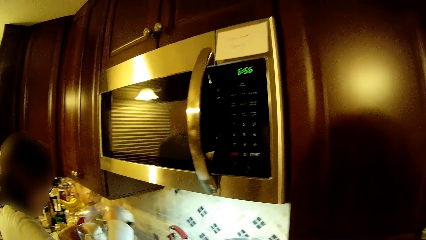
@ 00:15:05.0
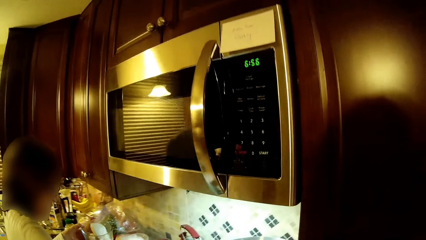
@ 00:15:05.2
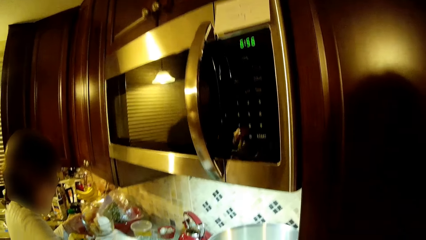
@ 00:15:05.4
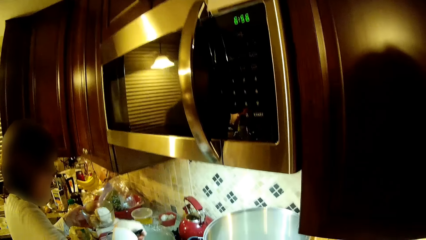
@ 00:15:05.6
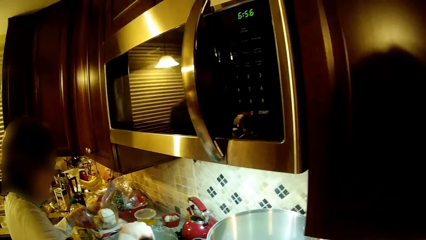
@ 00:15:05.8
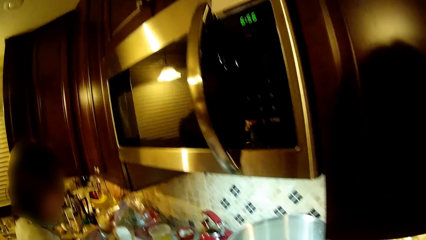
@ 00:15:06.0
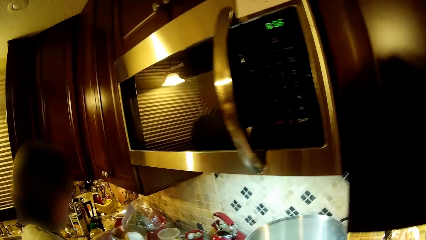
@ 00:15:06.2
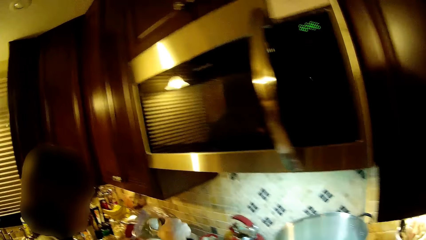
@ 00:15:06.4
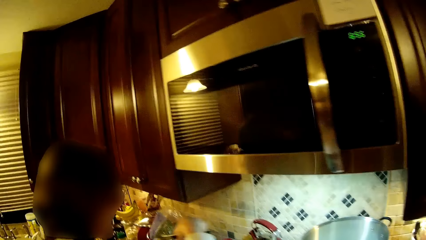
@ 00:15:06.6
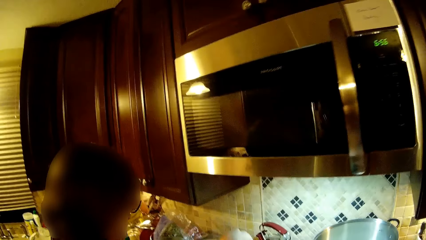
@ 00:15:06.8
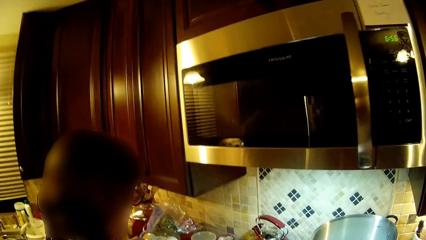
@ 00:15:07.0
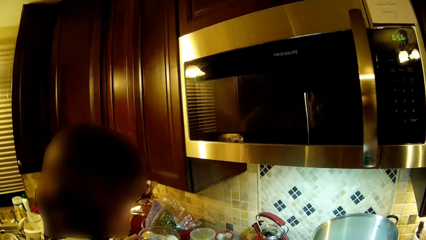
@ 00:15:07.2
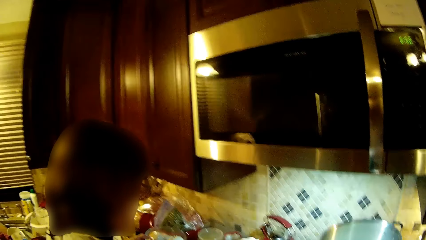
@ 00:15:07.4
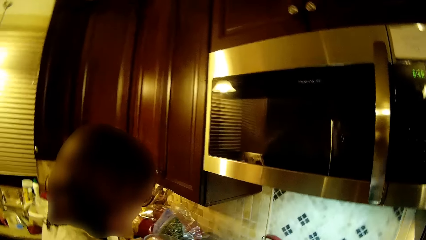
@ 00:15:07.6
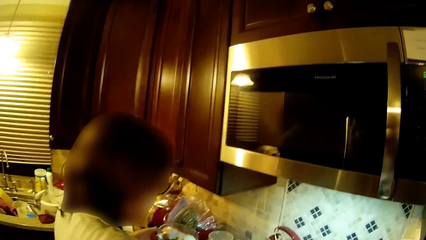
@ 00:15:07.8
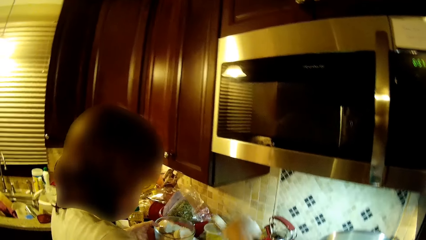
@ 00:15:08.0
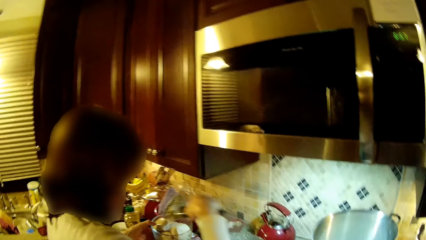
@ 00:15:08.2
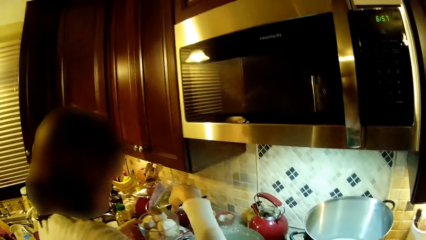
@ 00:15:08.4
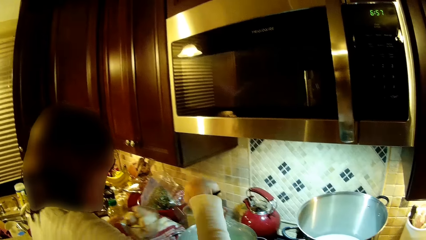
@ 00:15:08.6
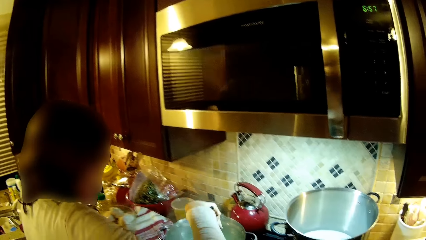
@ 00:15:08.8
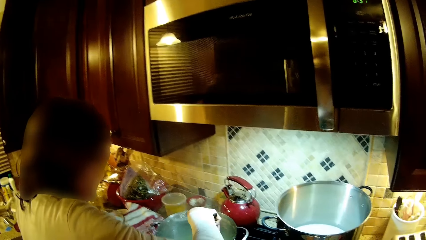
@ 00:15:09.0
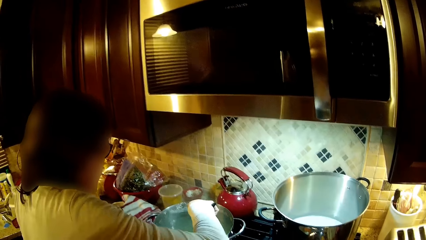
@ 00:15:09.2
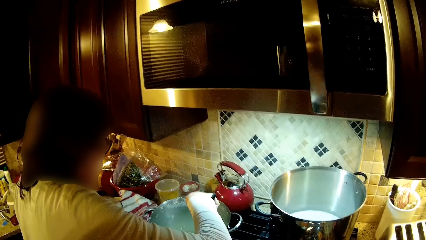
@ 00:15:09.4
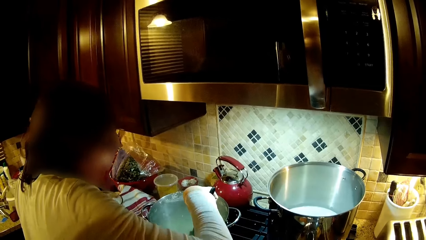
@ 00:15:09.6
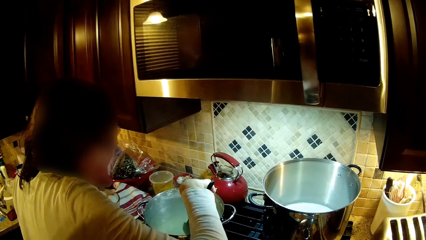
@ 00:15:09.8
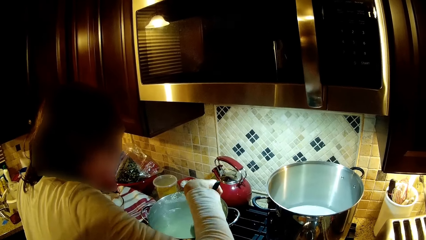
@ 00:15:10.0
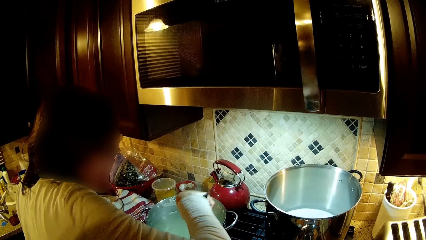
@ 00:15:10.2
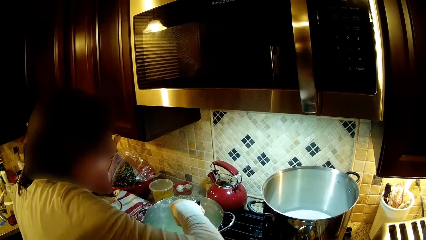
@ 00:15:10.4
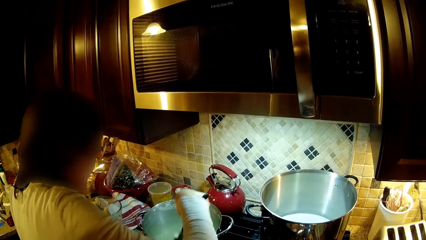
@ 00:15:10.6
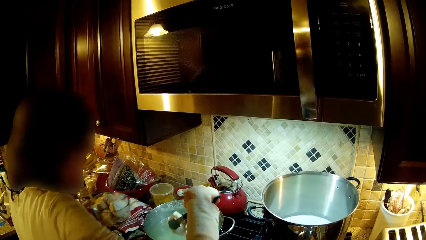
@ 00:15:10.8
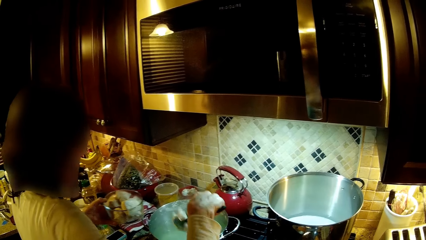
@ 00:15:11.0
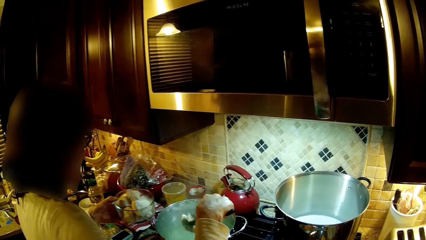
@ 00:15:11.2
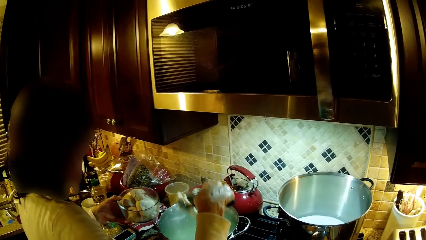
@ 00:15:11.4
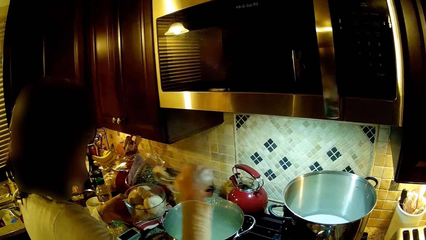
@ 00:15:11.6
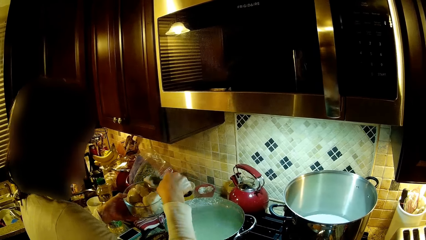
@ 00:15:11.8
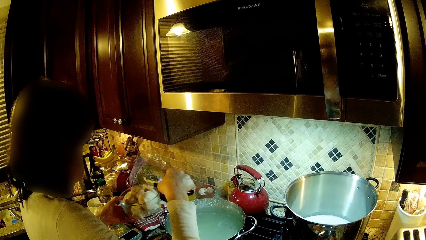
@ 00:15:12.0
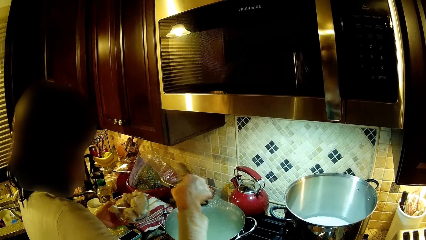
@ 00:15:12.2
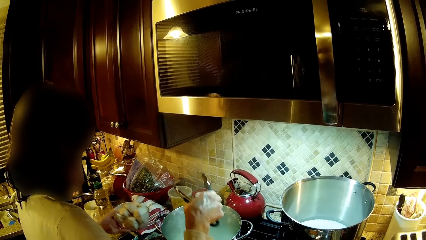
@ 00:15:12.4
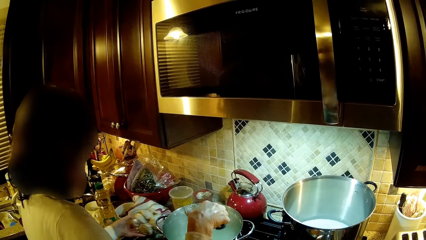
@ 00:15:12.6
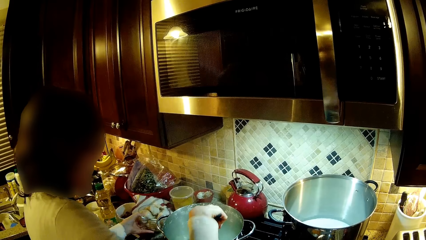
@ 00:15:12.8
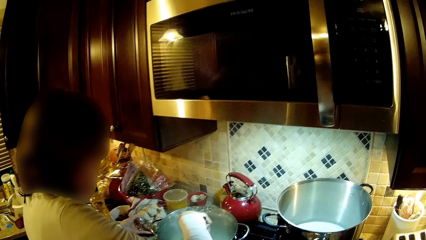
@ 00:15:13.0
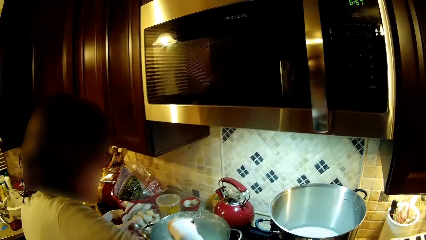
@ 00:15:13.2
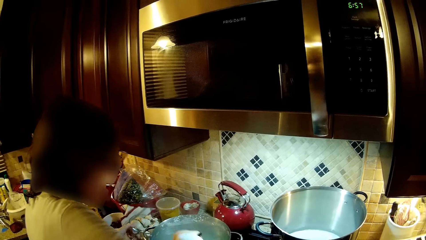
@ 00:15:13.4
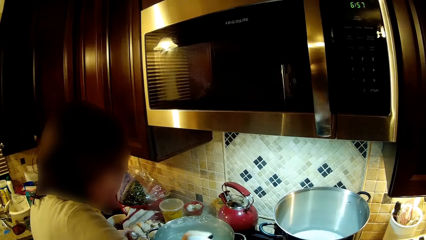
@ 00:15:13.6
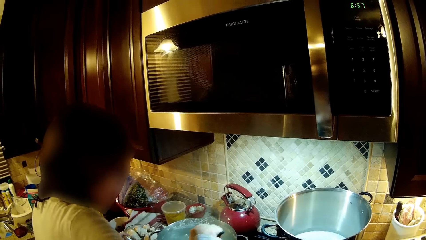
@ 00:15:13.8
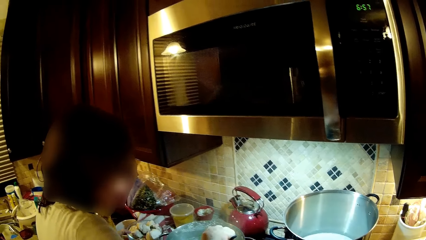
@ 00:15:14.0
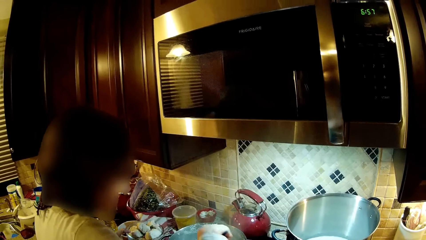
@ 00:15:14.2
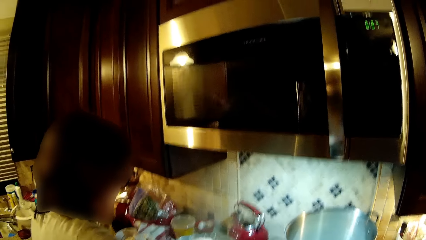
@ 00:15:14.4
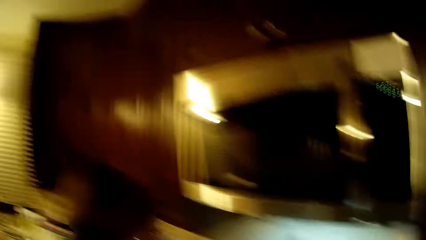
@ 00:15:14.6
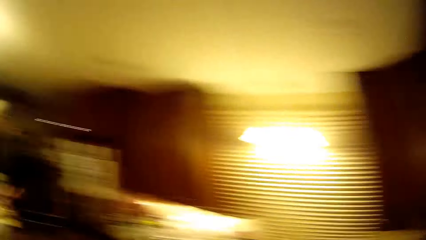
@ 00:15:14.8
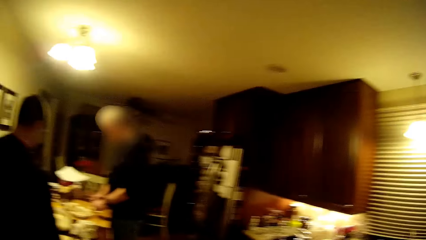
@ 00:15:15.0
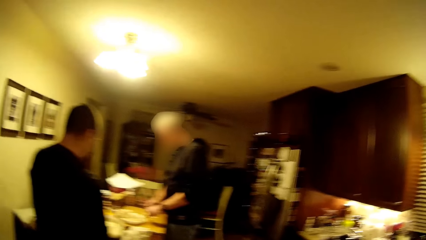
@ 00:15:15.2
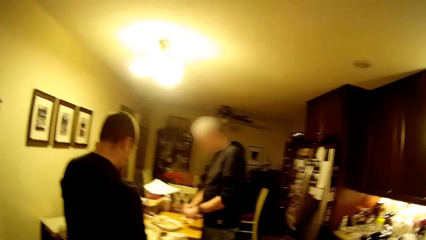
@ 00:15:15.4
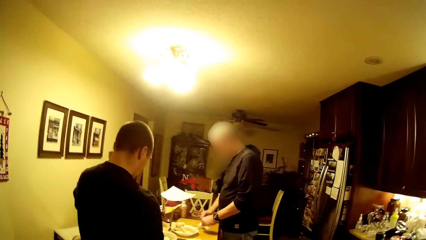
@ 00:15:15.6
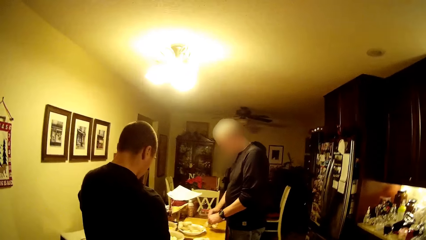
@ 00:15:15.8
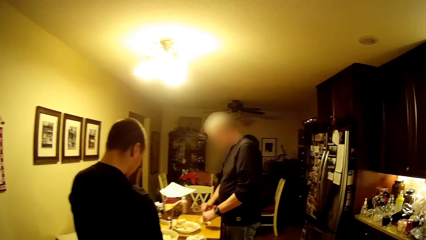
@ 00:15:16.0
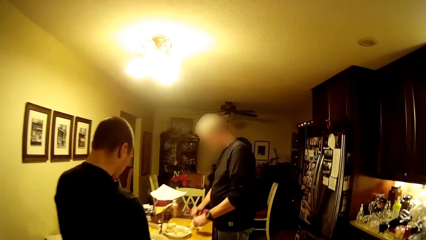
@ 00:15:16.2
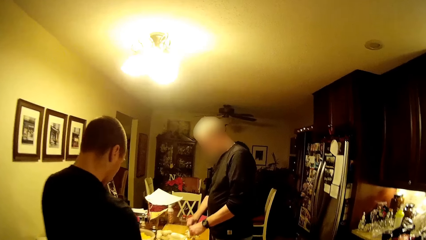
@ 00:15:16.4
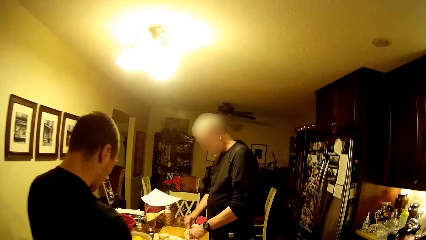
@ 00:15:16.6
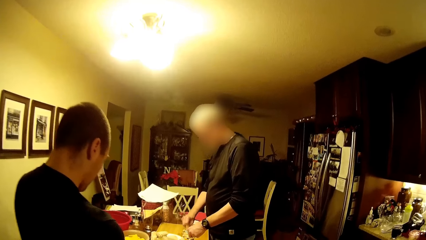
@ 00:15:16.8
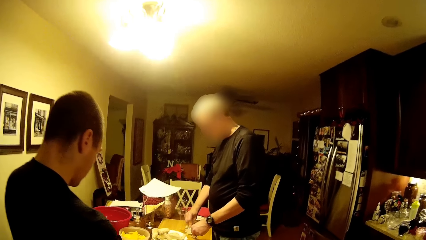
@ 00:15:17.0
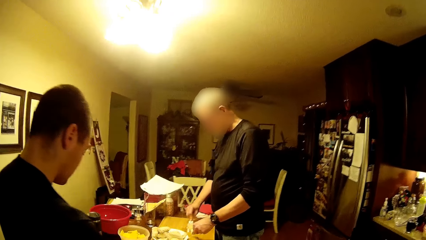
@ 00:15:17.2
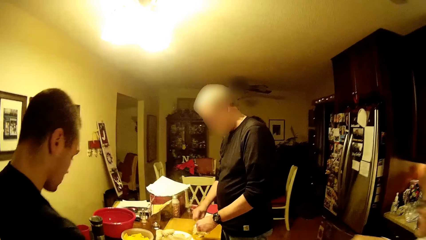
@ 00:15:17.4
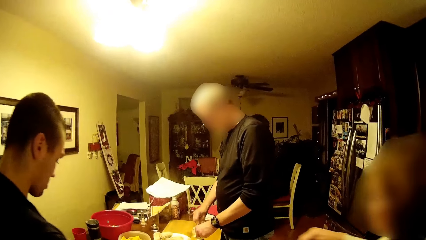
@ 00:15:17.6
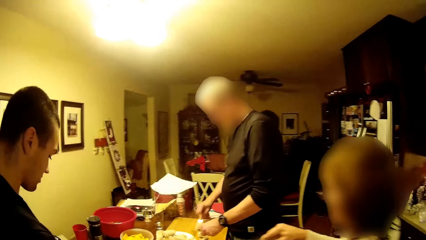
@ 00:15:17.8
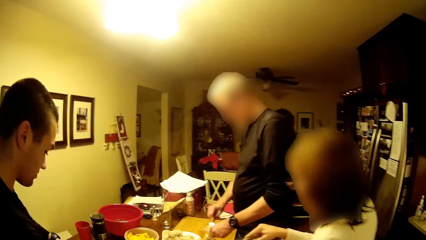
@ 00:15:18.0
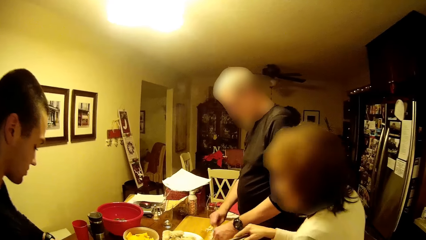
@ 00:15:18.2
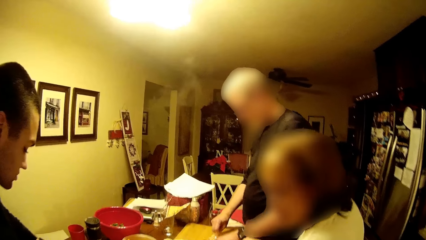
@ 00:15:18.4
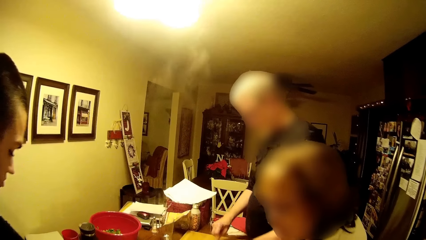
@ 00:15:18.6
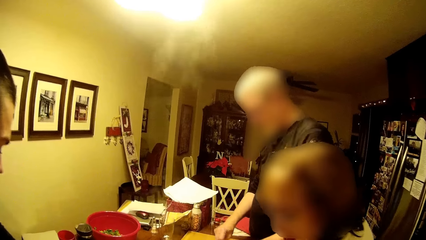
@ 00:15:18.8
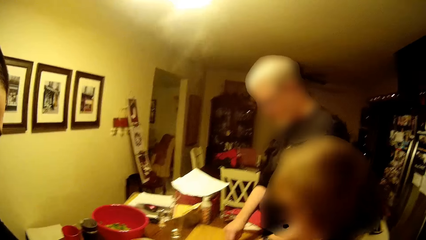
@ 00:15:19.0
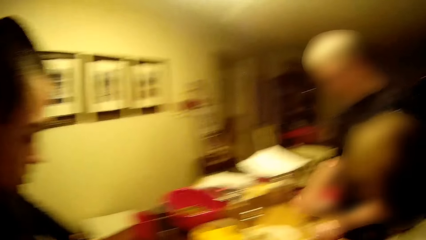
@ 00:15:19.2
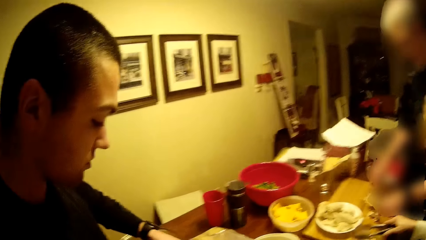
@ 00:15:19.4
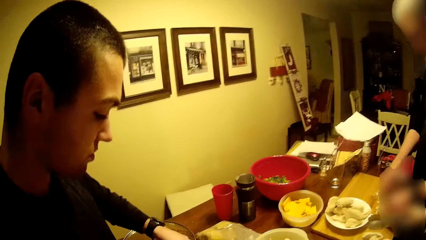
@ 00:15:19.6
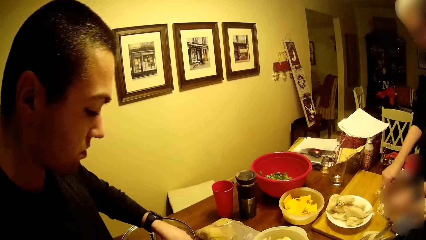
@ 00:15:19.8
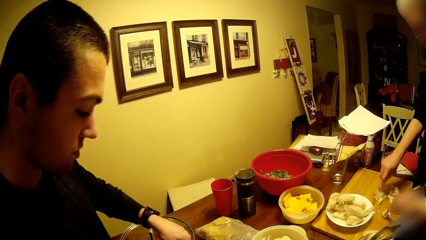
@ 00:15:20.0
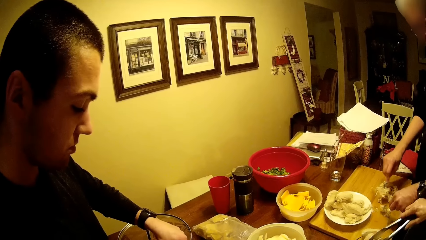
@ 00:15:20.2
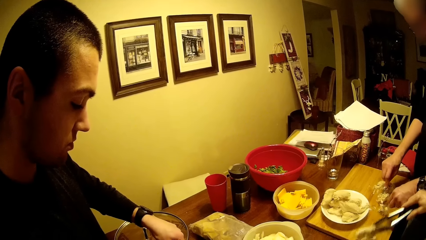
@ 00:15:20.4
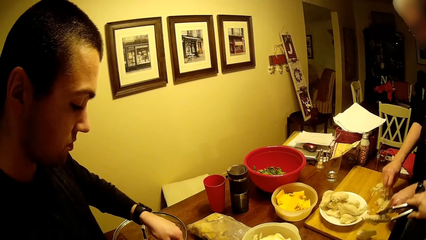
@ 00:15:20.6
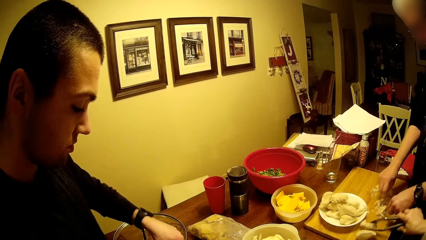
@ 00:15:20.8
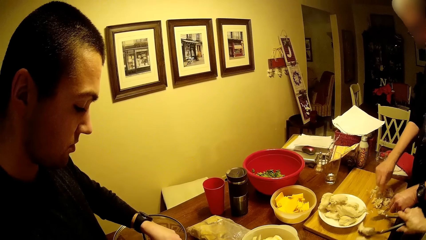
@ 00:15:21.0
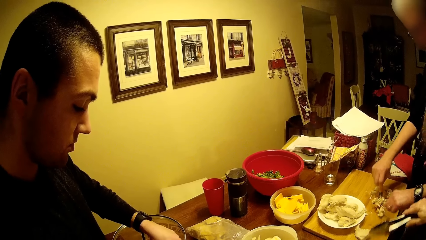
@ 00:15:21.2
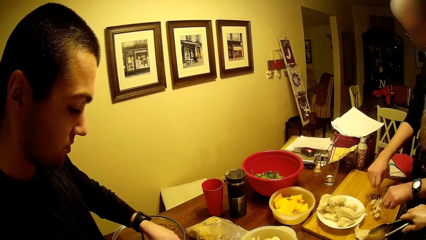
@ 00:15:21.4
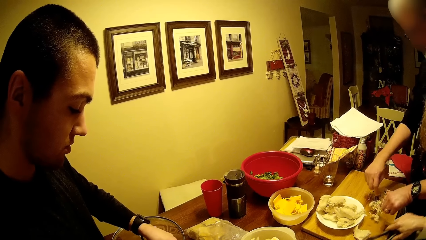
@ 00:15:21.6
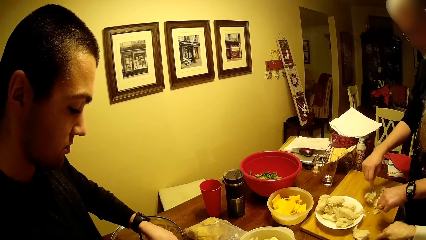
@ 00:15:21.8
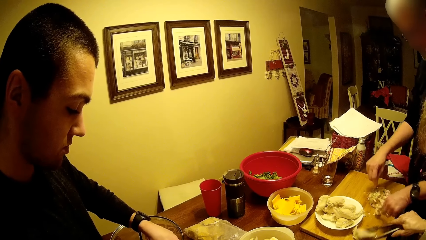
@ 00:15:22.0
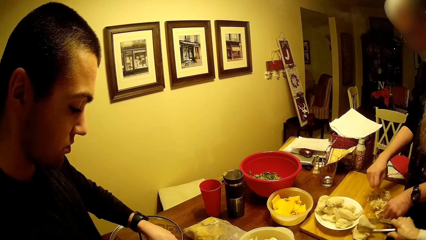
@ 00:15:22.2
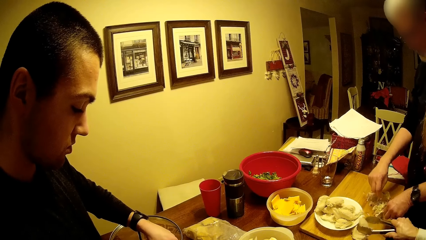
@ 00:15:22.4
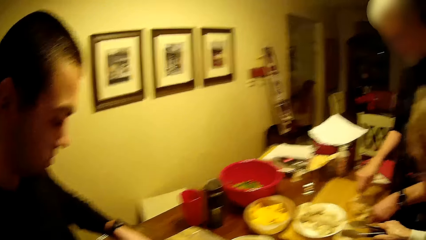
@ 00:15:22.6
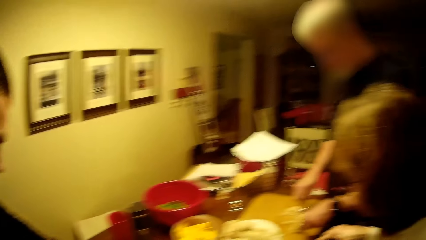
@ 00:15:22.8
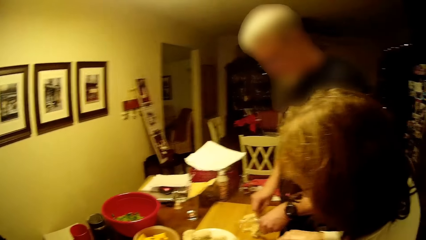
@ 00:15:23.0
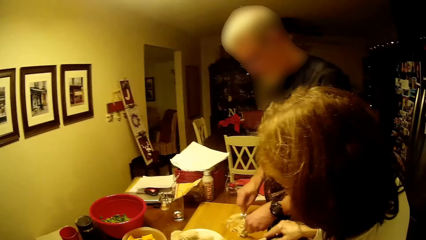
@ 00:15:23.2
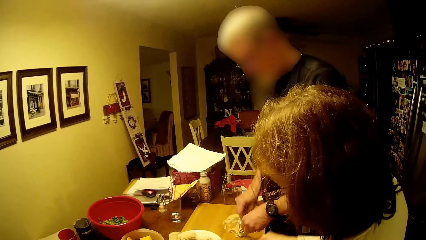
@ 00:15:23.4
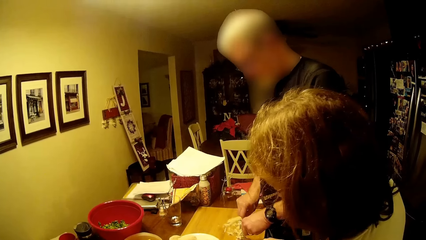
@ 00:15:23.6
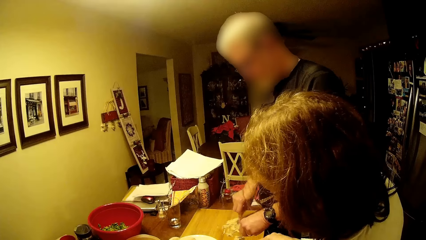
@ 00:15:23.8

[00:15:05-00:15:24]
A woman puts food in the plate. She scoops the food. She puts the food in a bowl. She puts the bowl on a table. She holds the bowl. The camera wearer walks to the table. A man smashes the food with a fork. He separates the food using the spoon forks. The woman puts the food on the cutting board.
